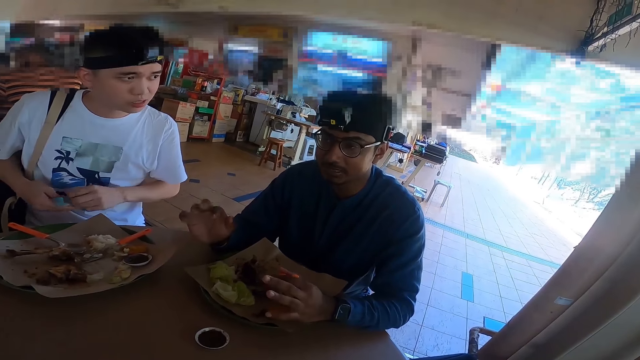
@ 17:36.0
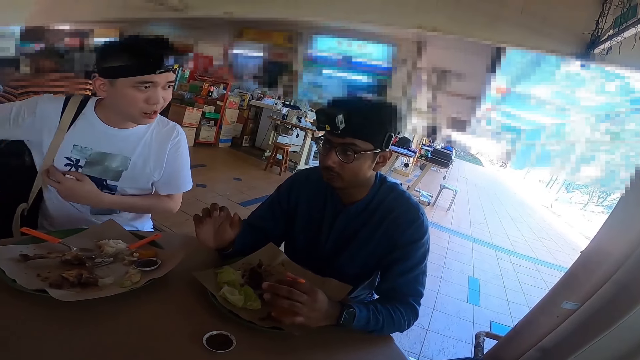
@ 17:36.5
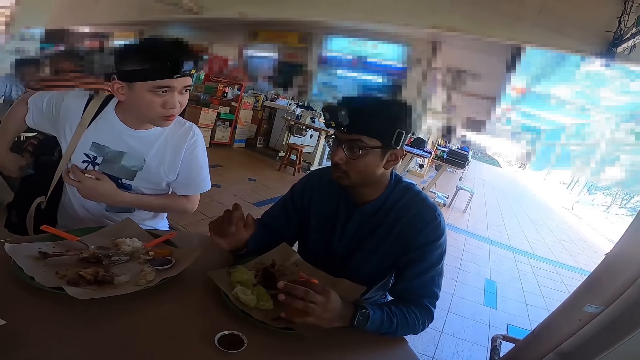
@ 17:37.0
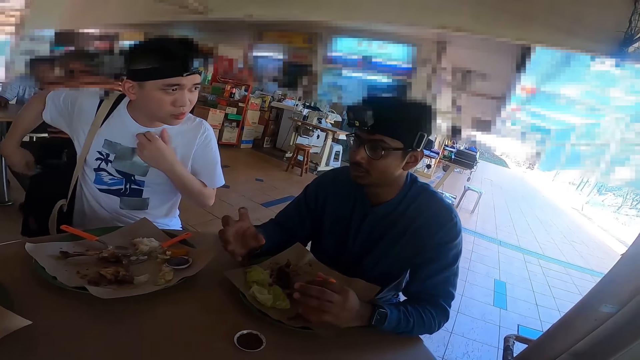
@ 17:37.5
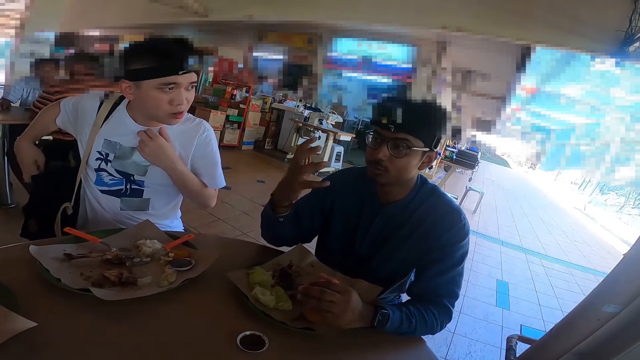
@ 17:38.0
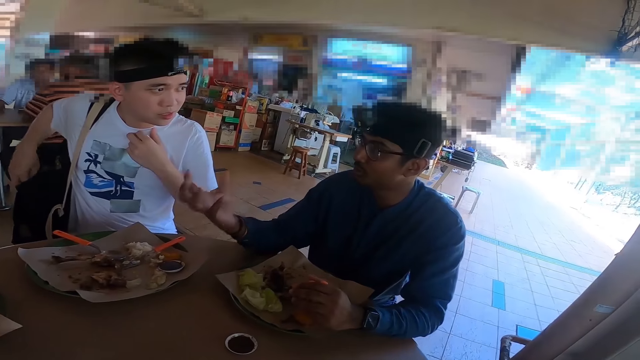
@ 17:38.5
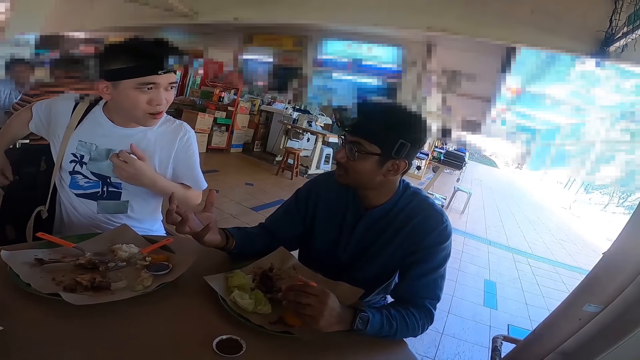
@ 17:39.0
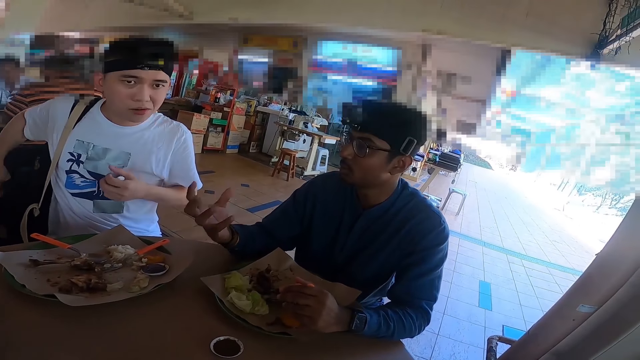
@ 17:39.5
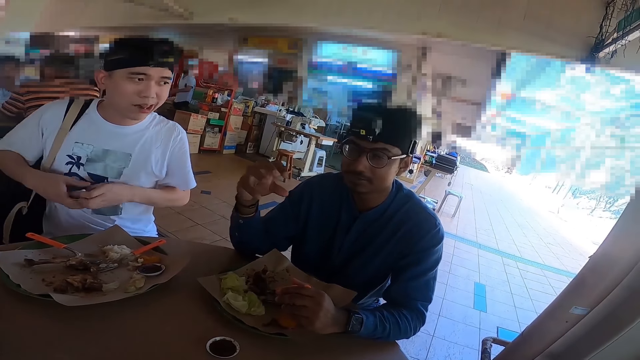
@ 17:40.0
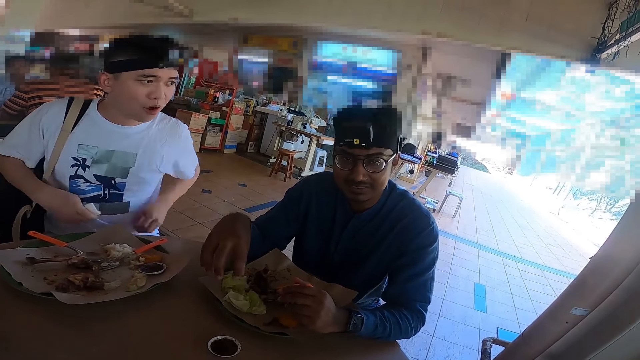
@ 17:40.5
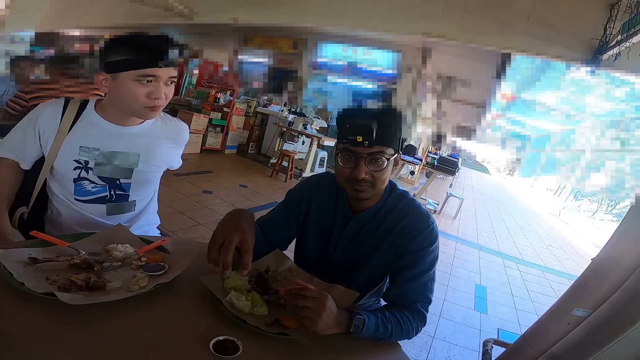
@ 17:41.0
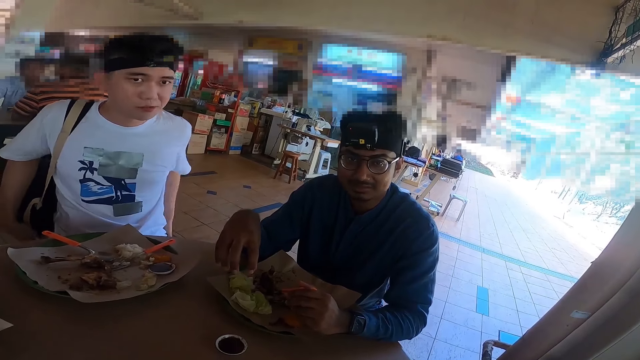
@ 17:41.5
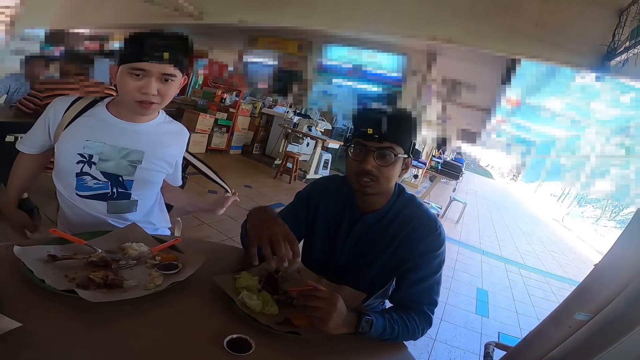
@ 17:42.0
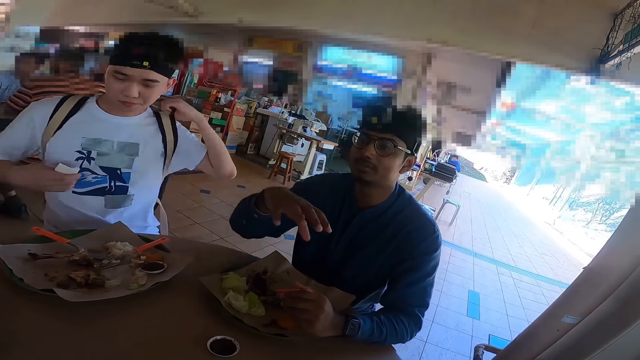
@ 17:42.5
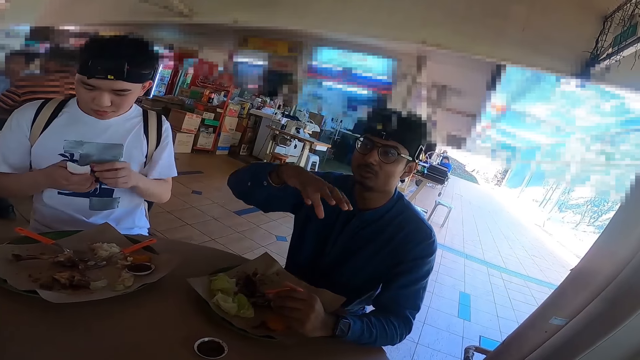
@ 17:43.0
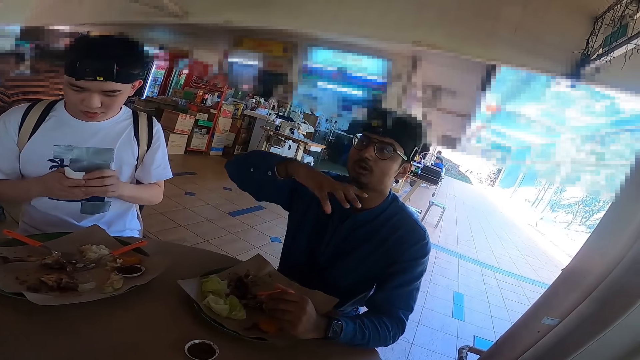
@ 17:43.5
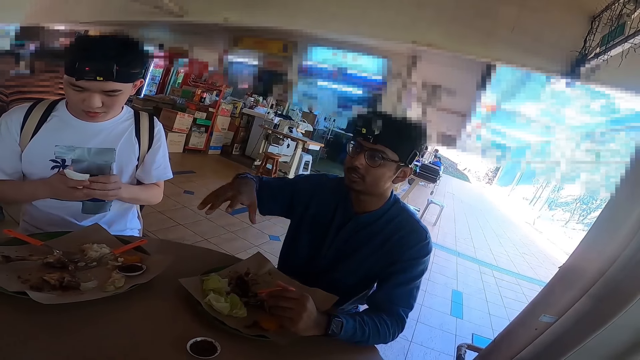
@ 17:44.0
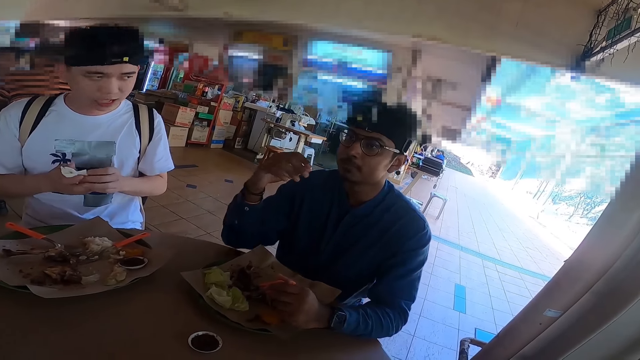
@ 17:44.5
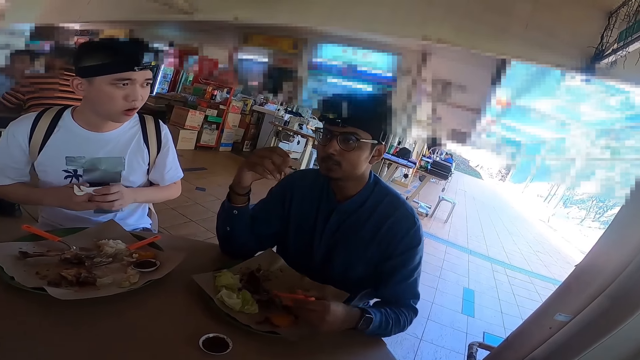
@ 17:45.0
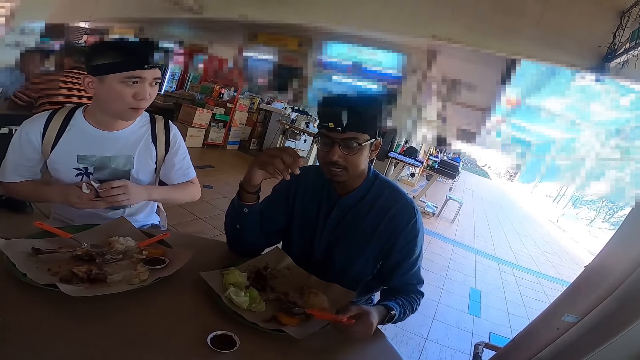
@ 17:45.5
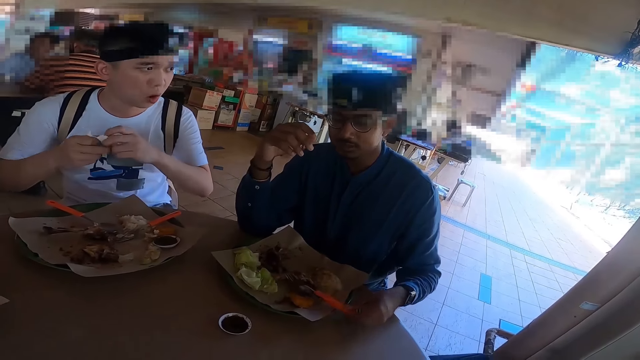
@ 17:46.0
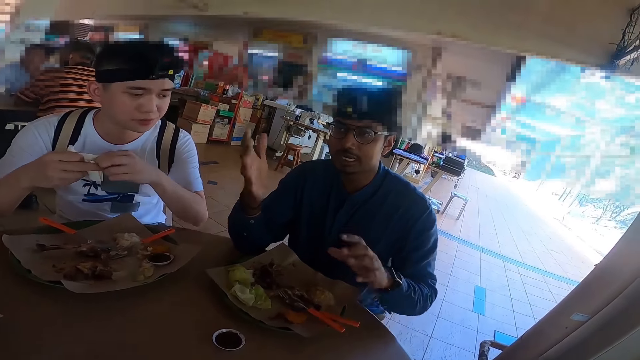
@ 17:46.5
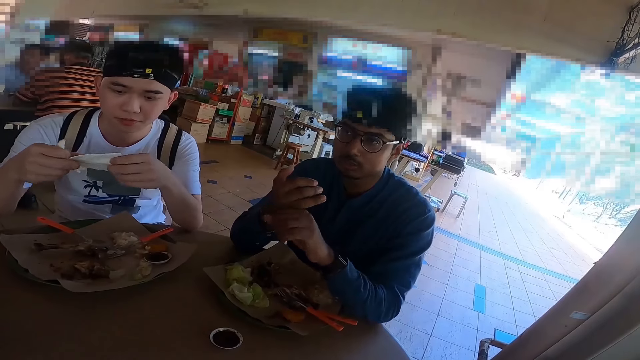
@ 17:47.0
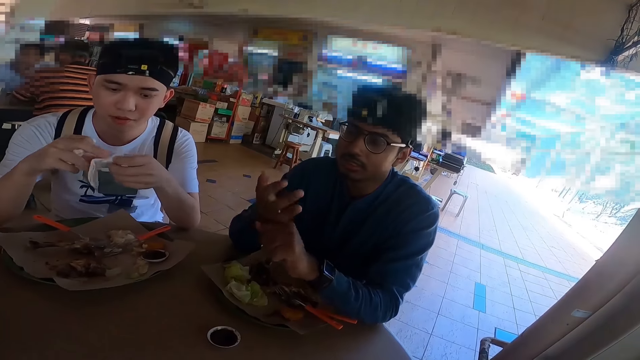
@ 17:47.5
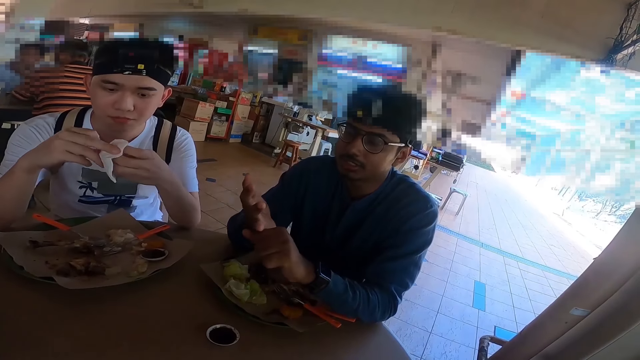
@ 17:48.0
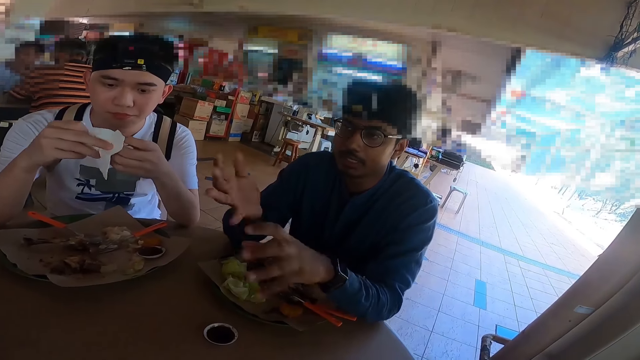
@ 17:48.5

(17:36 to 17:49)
A person takes back the bag. The person is unfolding a serviette.

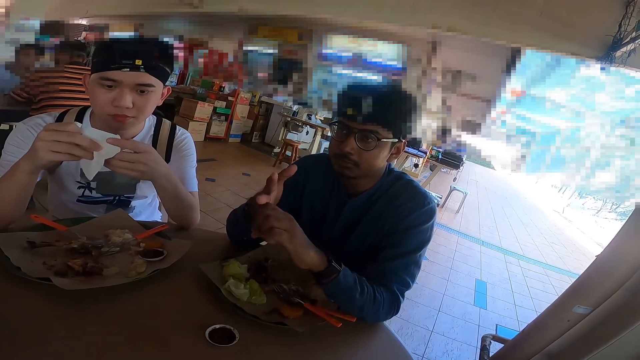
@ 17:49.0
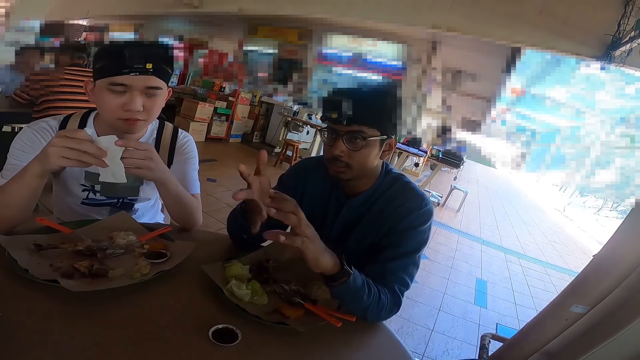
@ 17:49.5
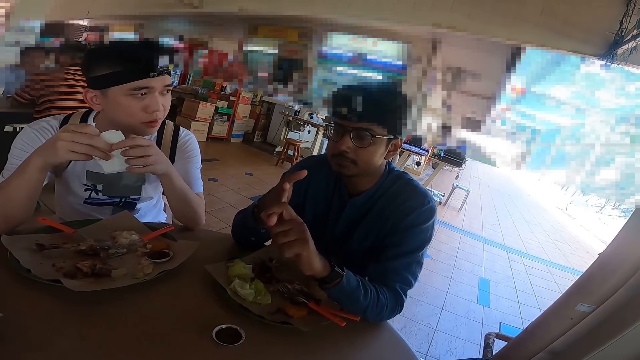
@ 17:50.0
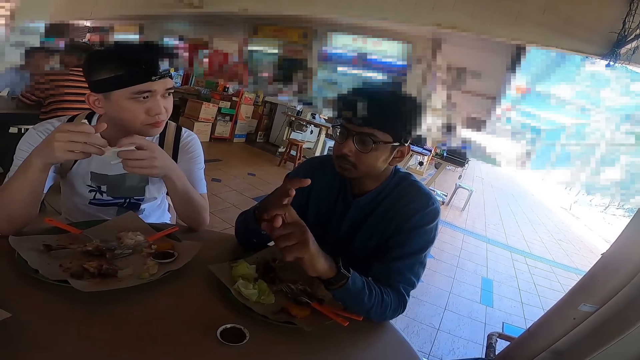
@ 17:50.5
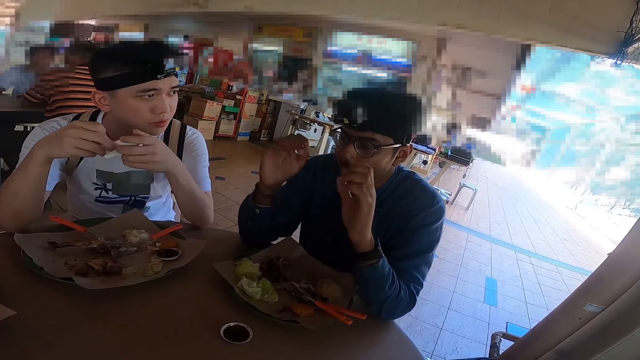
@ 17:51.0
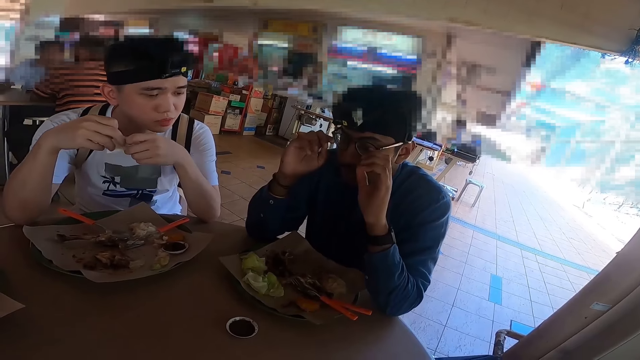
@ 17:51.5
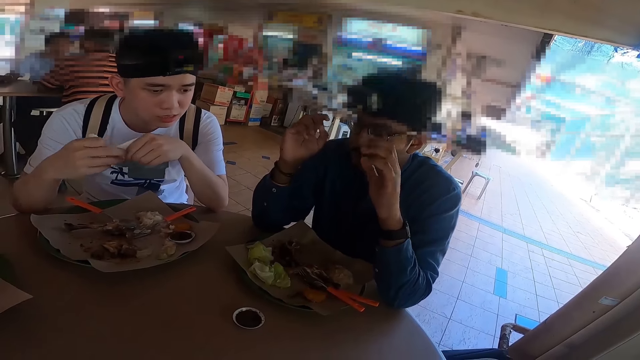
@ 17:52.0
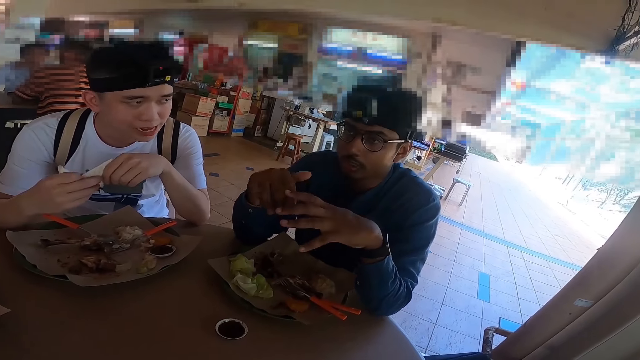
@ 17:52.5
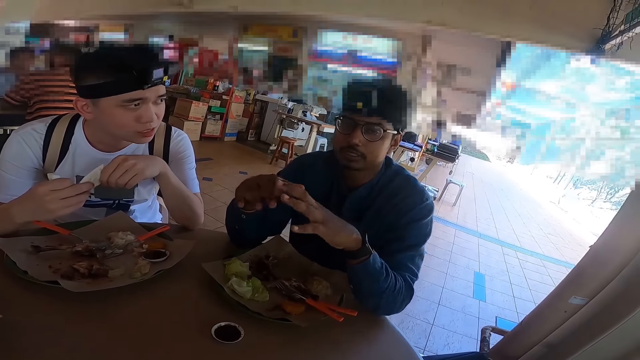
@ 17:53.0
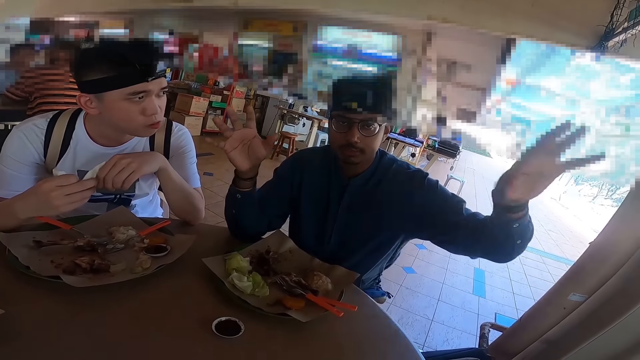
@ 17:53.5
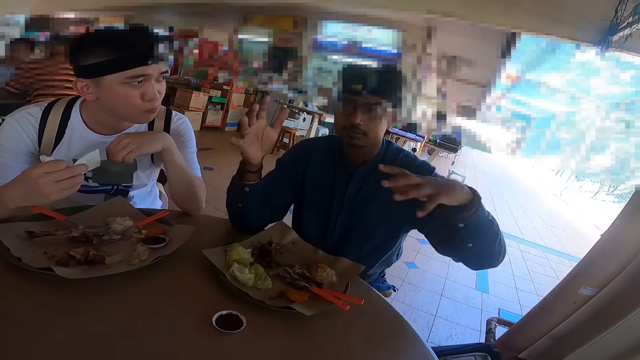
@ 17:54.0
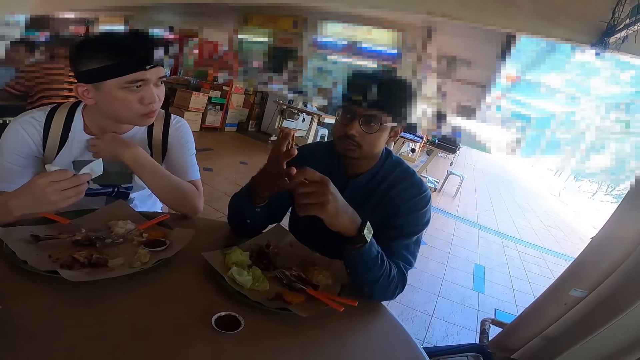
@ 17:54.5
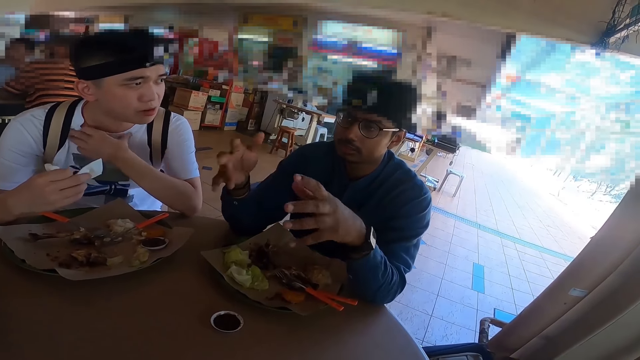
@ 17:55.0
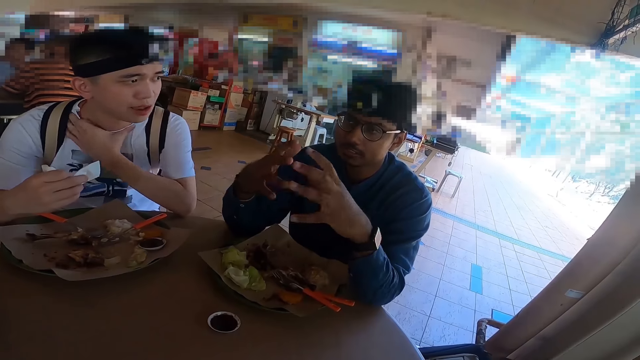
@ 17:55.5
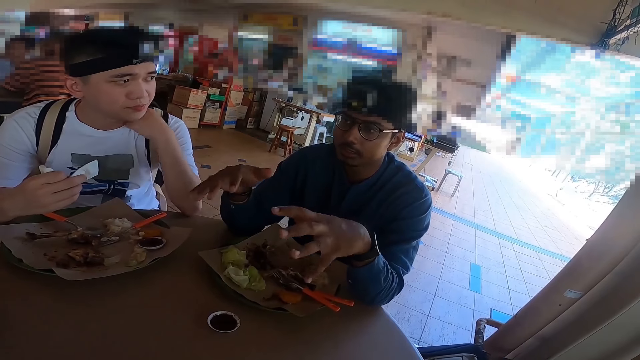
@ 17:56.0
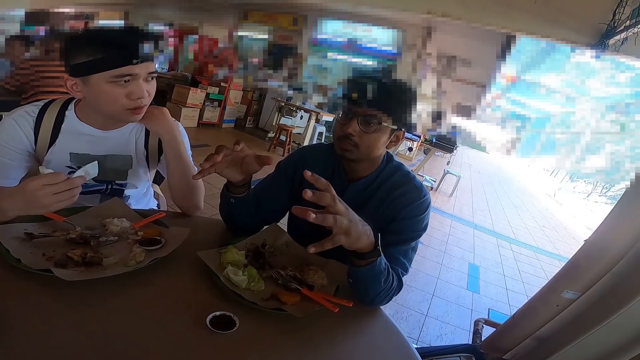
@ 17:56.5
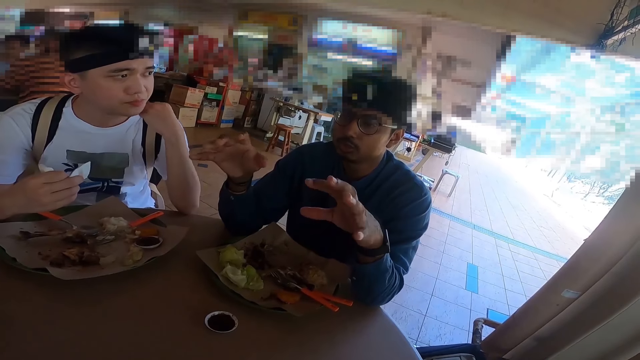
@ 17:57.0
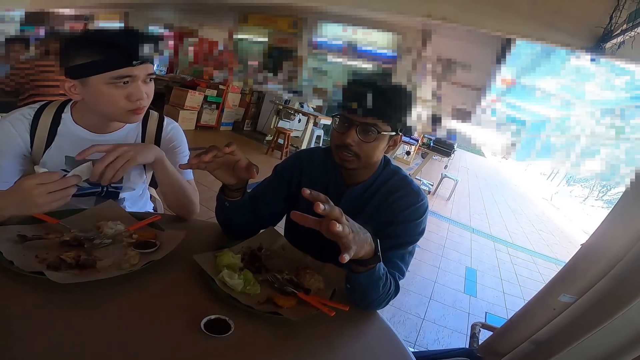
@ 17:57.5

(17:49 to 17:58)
A person folds a serviette.
